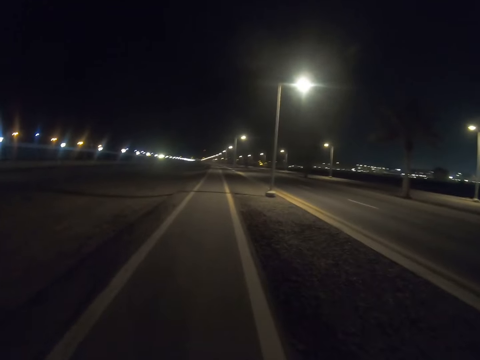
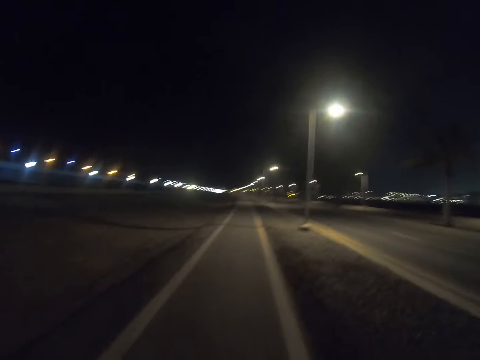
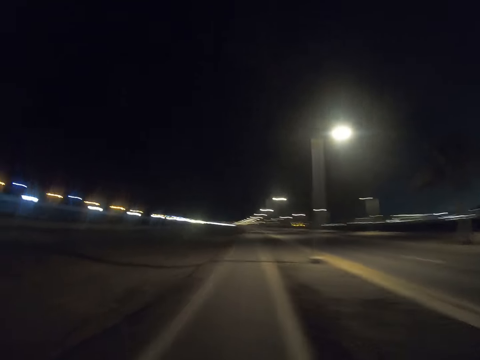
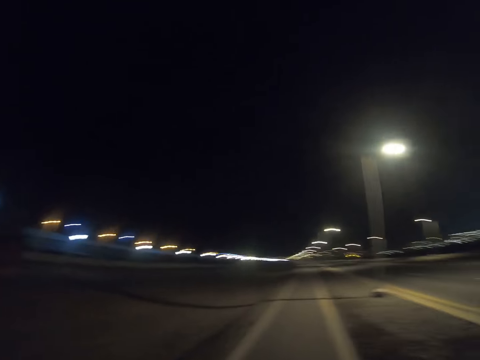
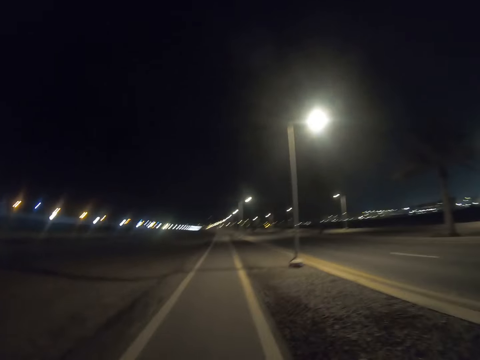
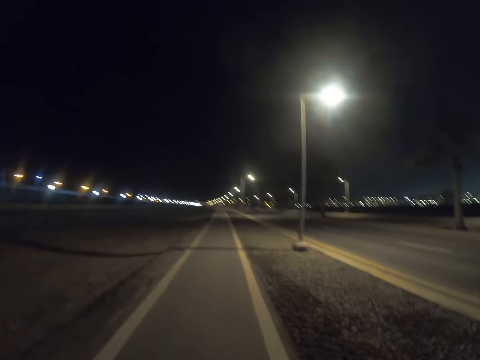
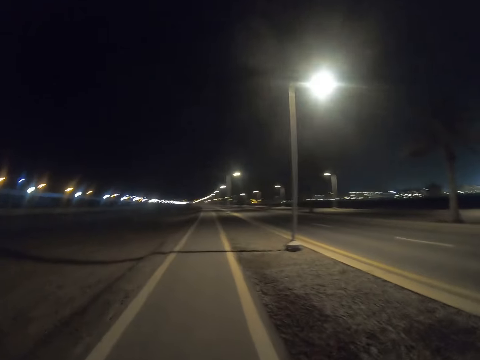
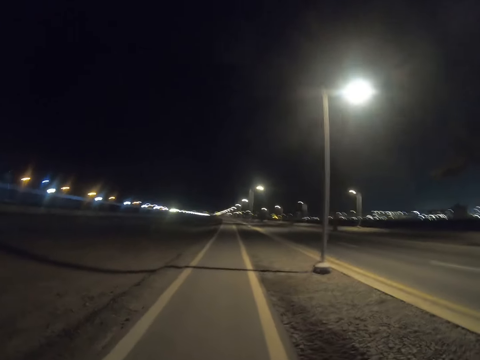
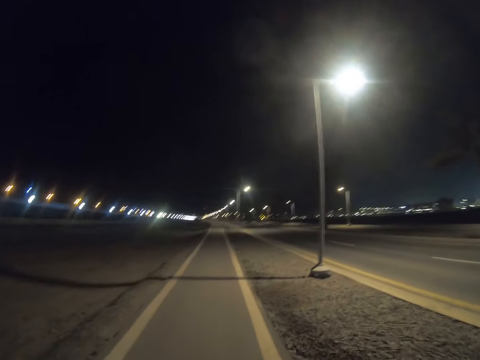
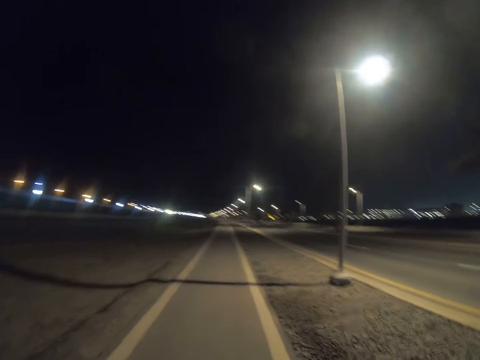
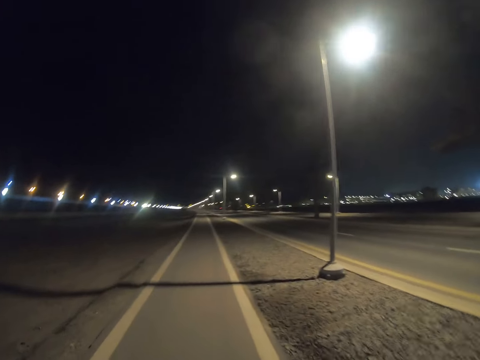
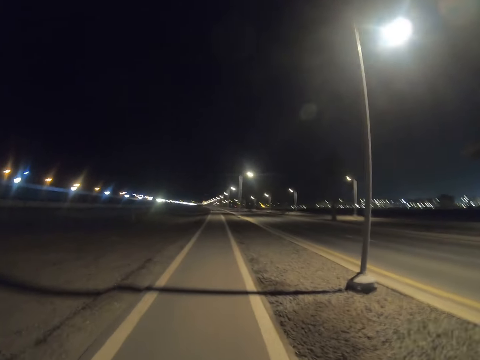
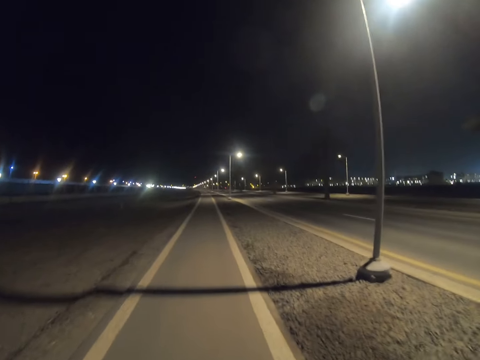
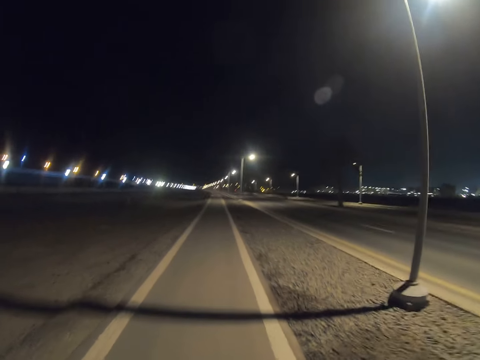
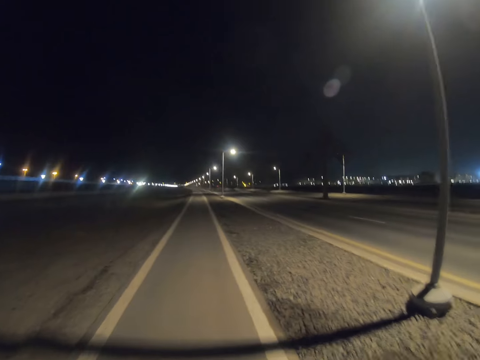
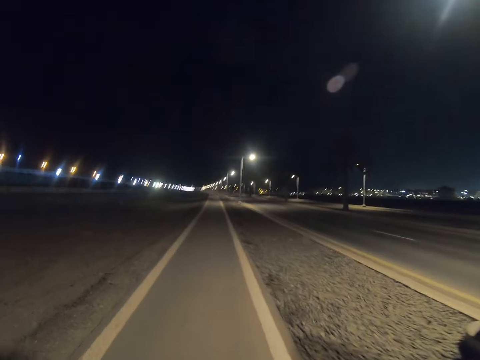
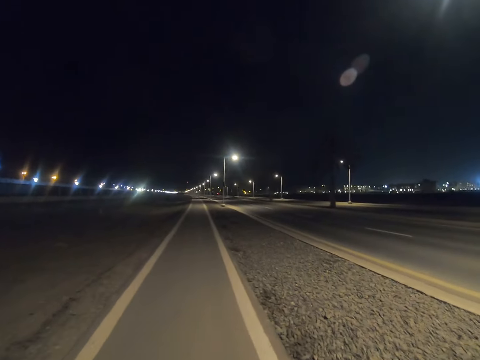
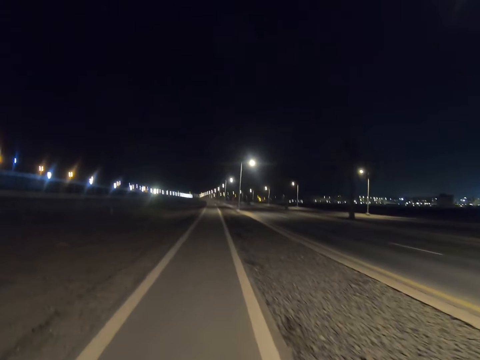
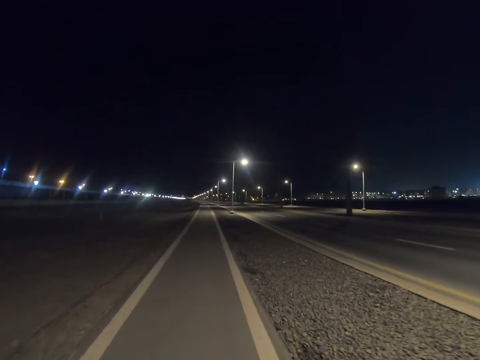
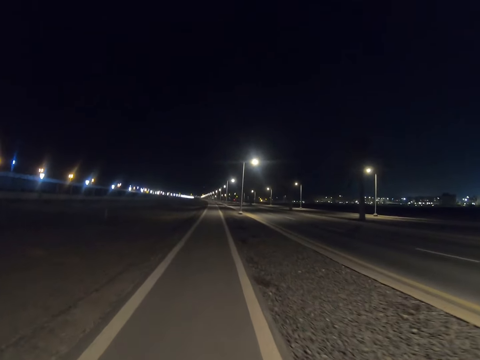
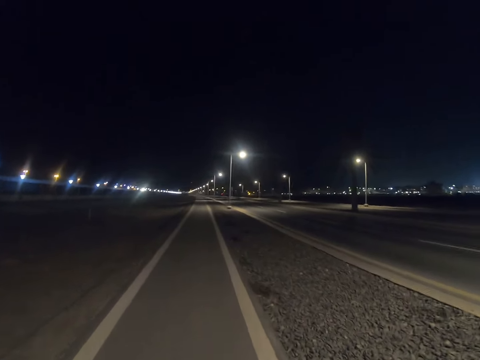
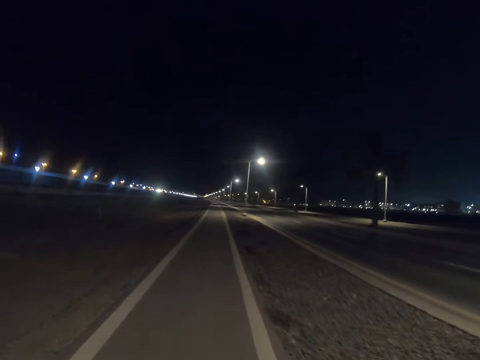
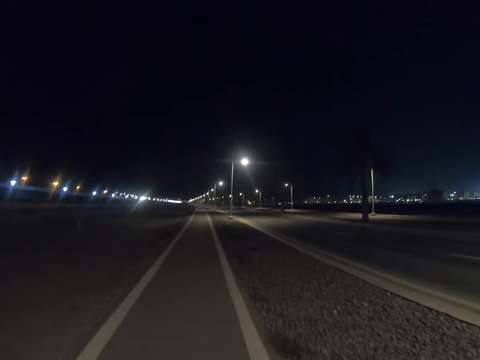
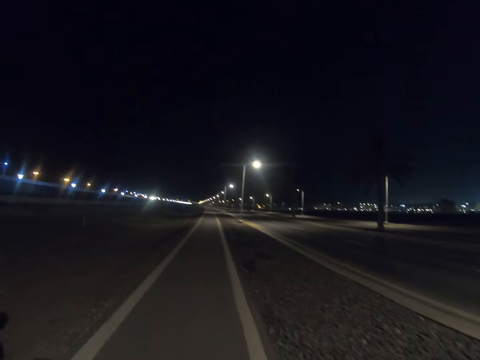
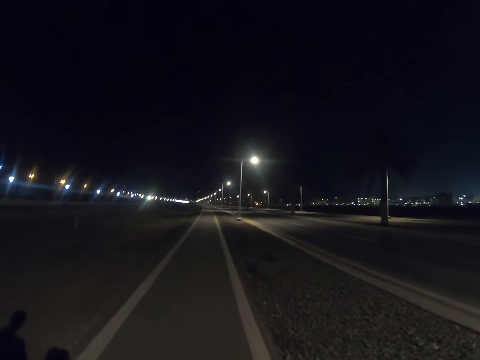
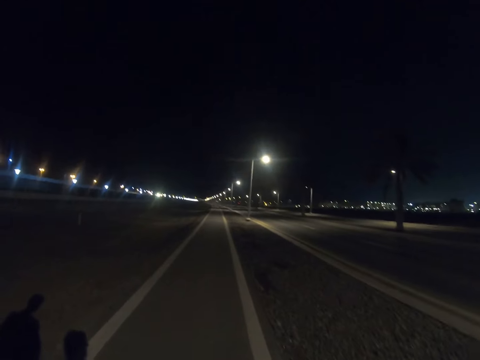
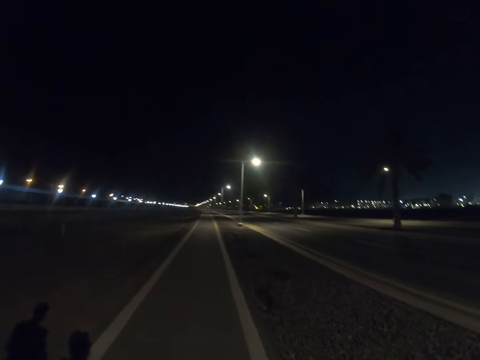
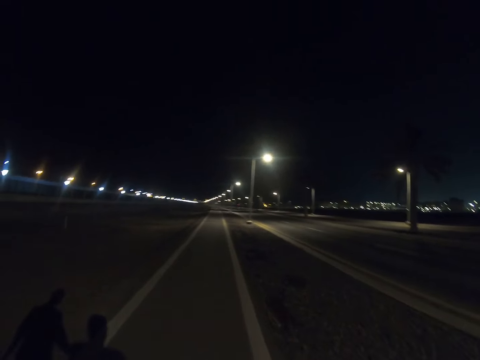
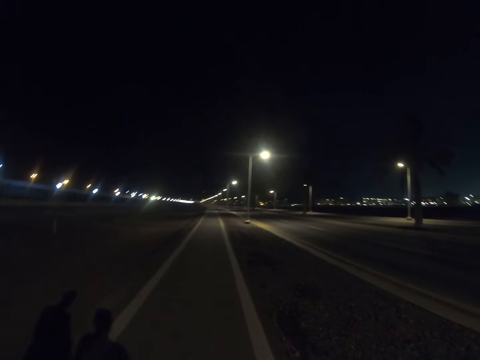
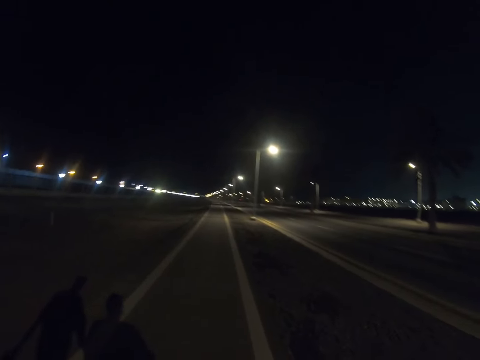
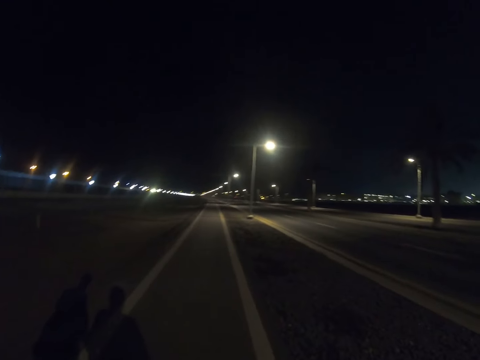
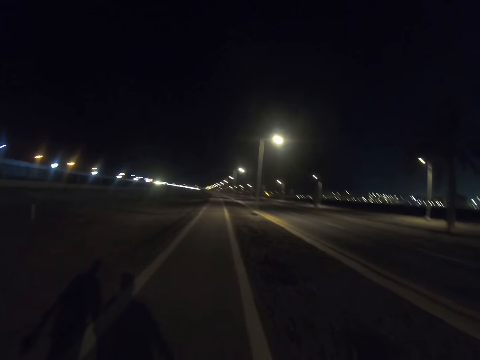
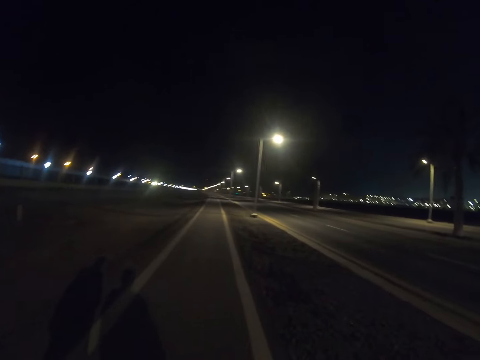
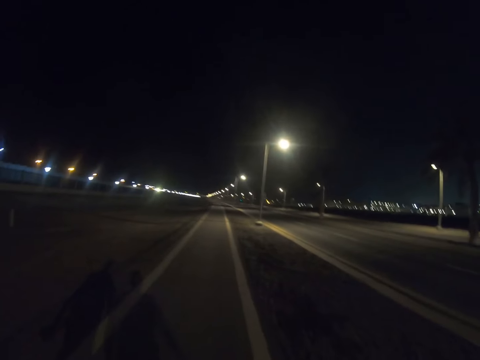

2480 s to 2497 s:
The camera wearer walks along the pavement with a man. The man walks along the road. Another person walks along the road.

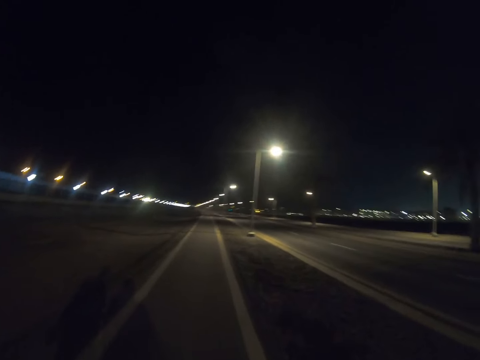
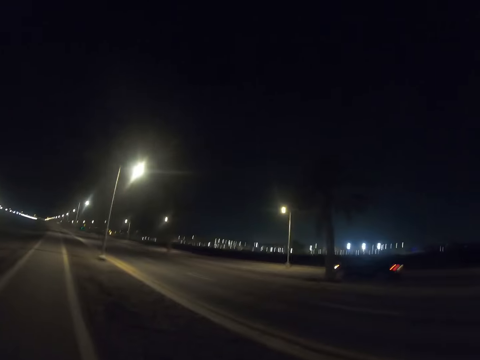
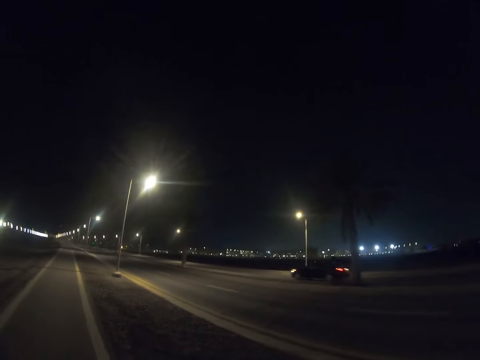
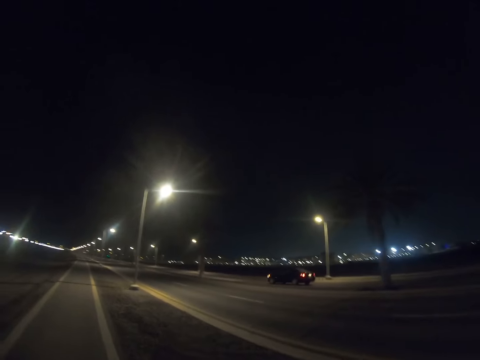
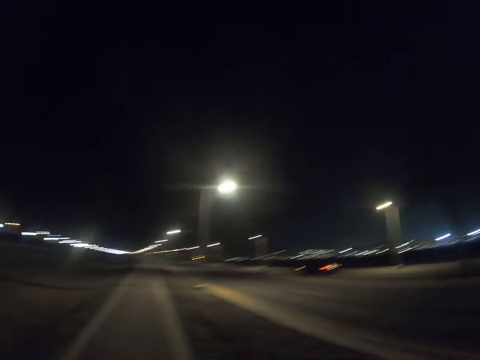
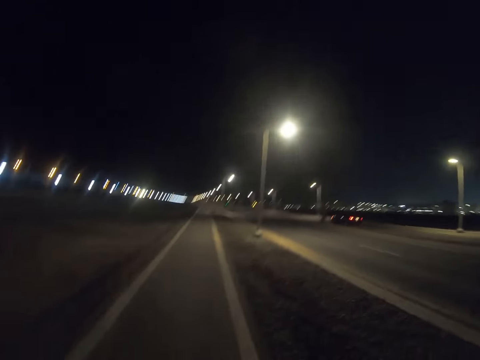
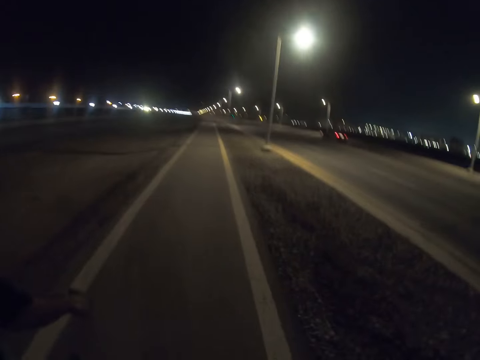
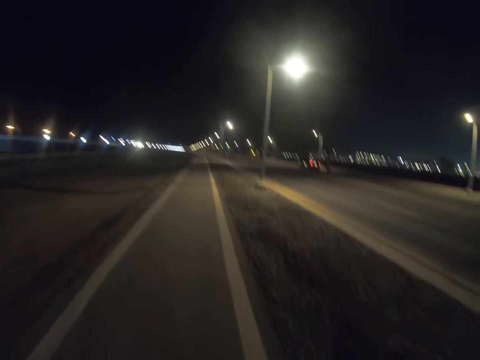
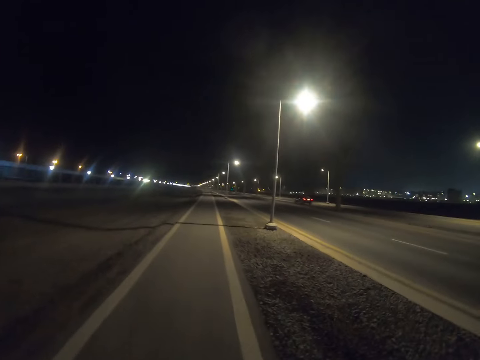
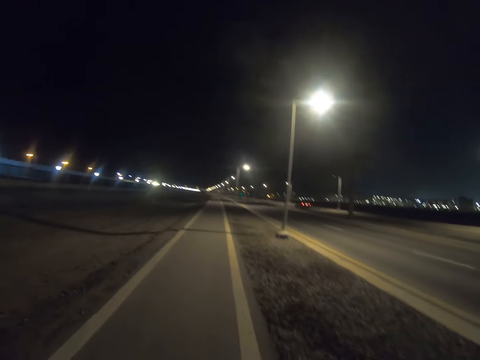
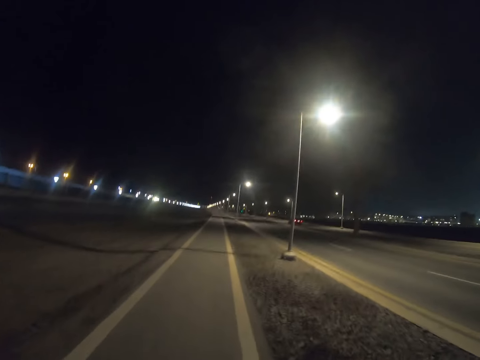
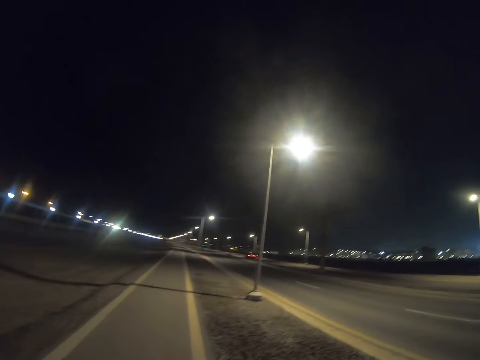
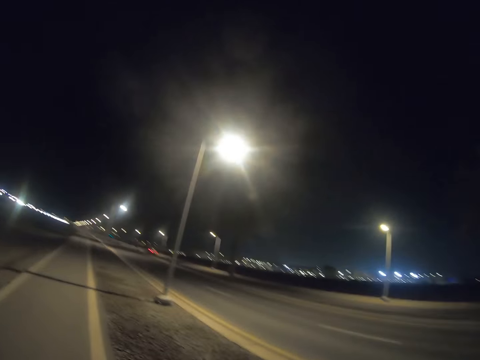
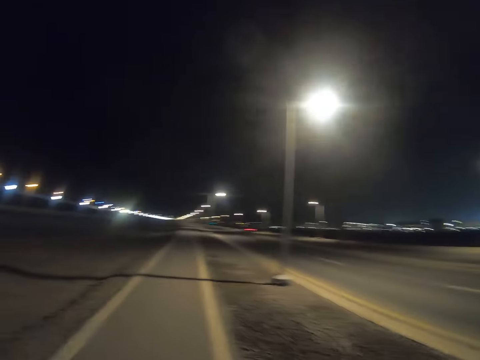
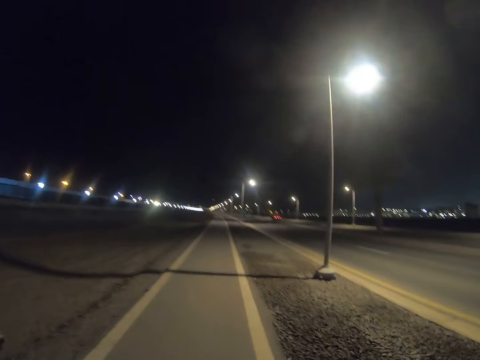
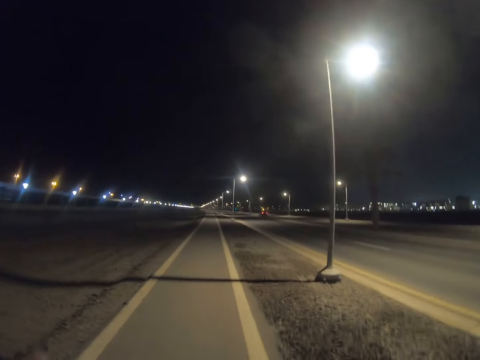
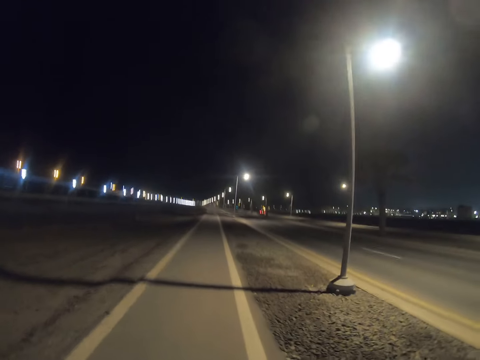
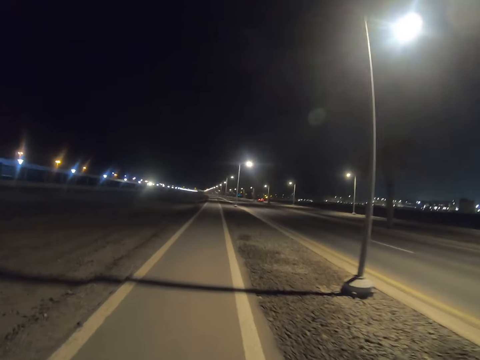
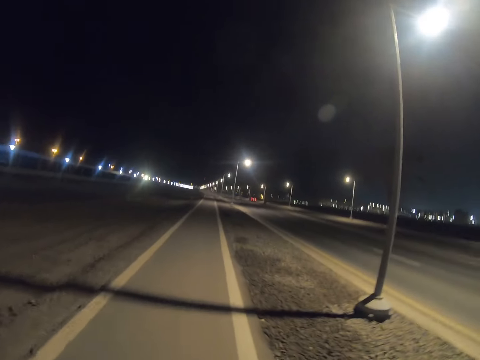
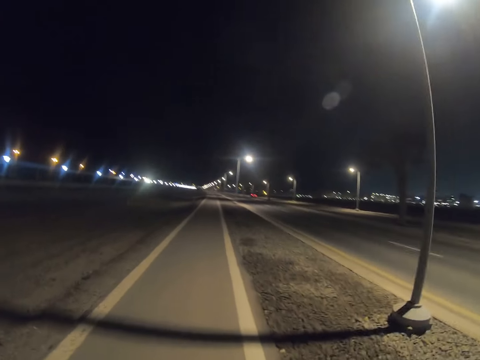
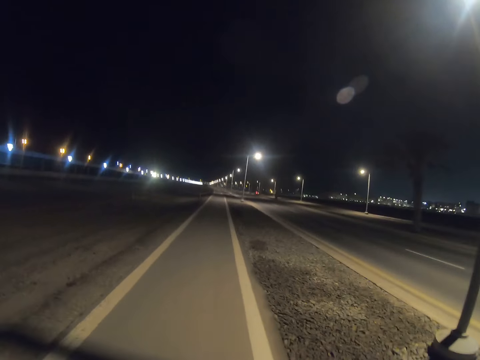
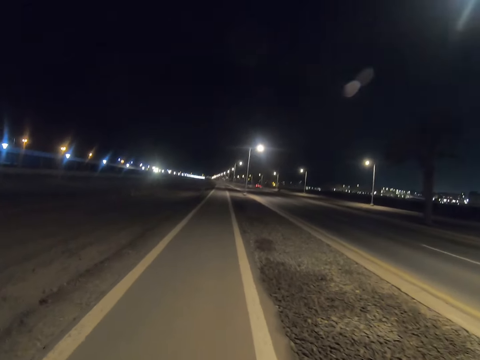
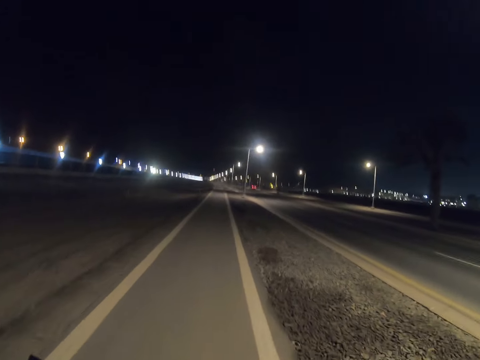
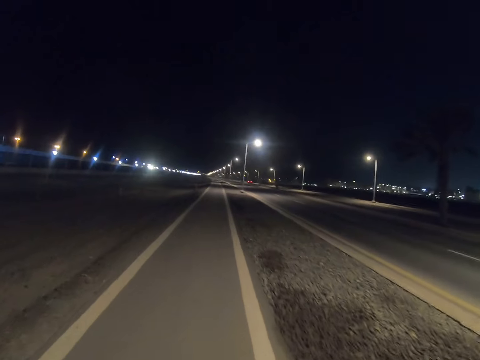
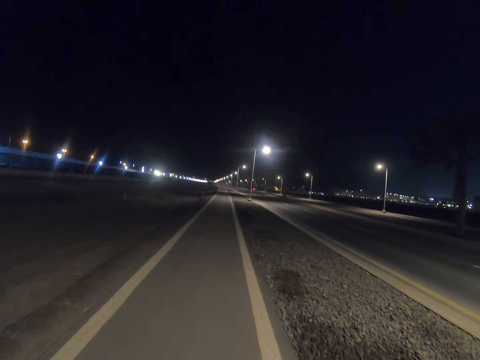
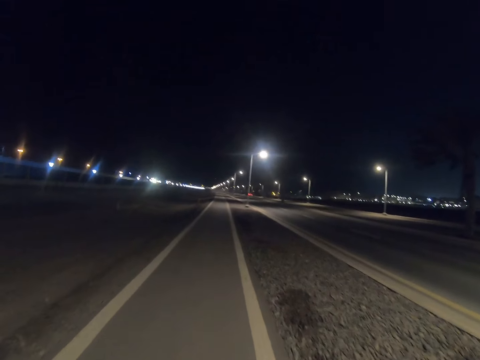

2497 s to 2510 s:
The camera wearer walks along the road. A person moves the hand. The camera wearer walks along the road.
